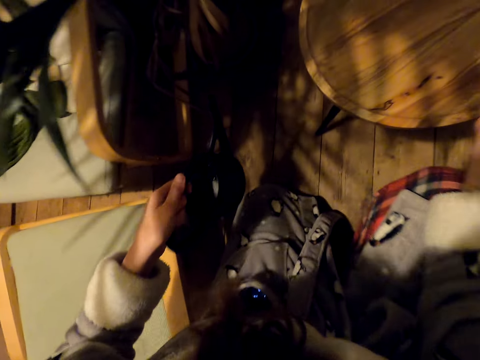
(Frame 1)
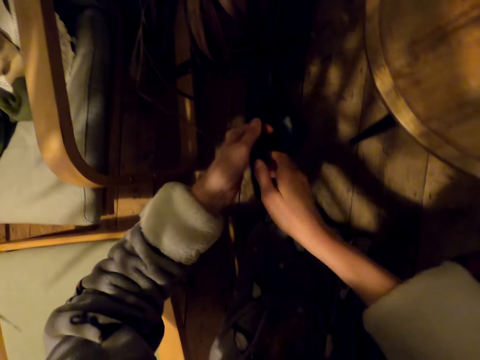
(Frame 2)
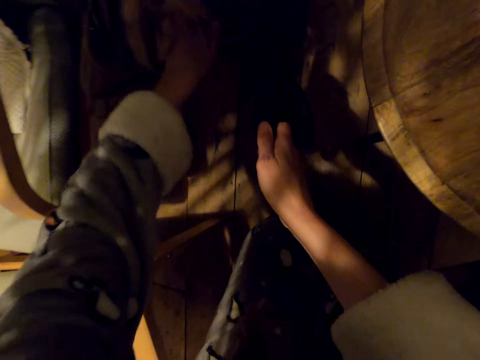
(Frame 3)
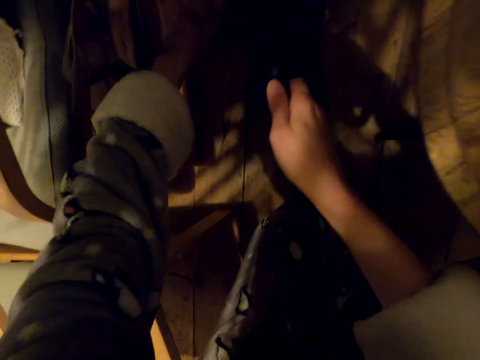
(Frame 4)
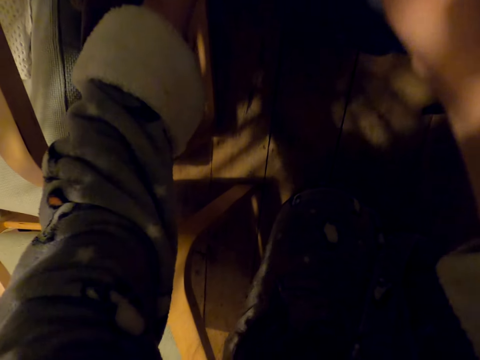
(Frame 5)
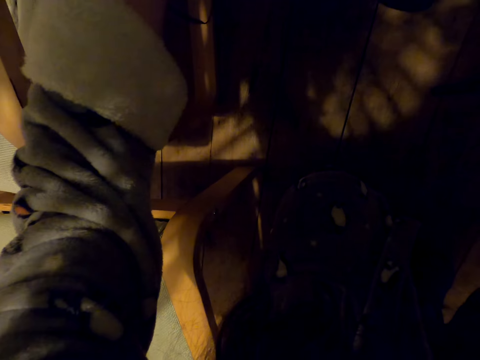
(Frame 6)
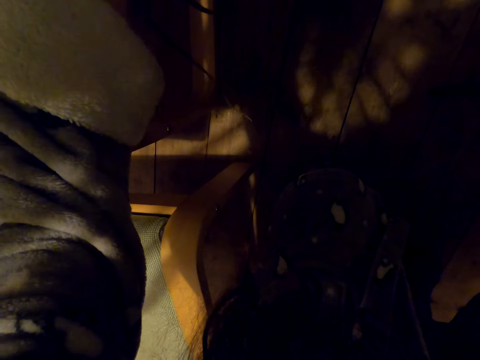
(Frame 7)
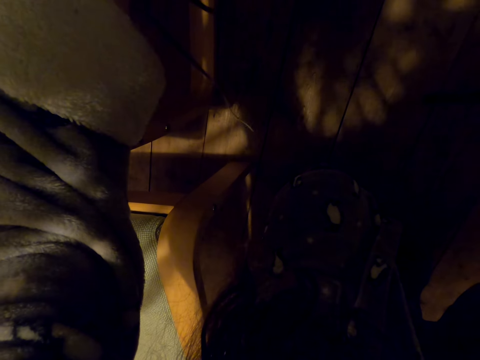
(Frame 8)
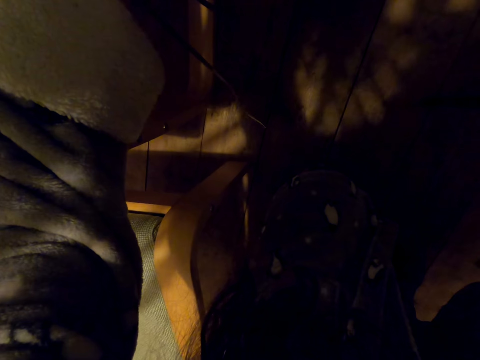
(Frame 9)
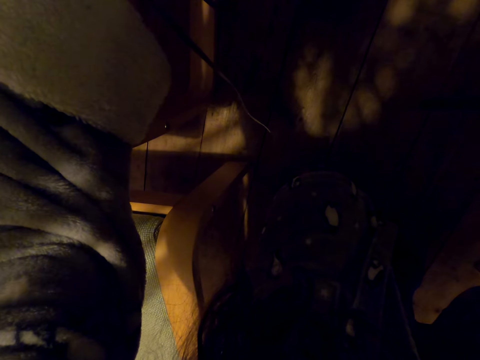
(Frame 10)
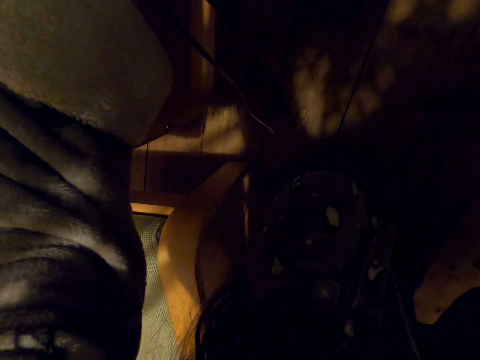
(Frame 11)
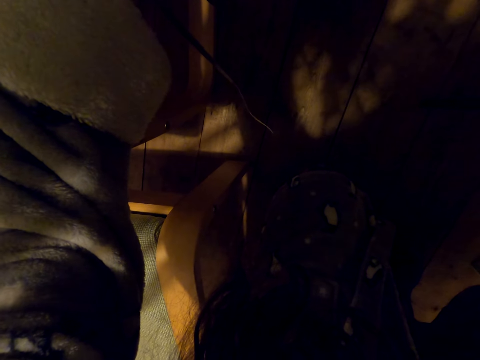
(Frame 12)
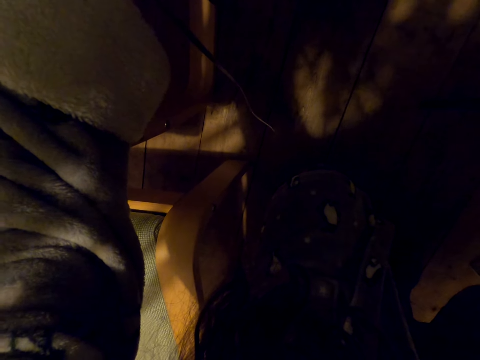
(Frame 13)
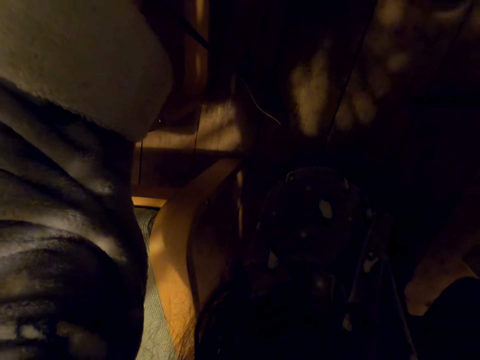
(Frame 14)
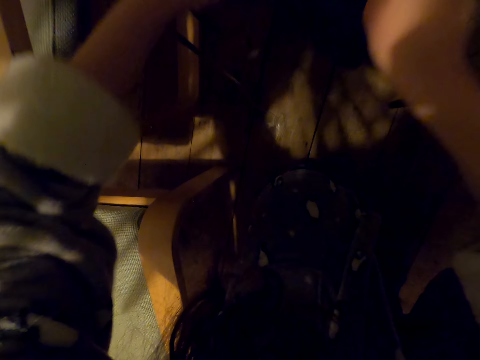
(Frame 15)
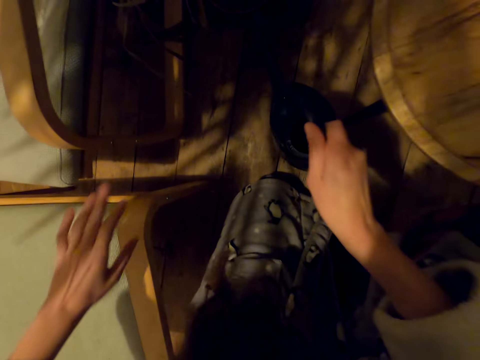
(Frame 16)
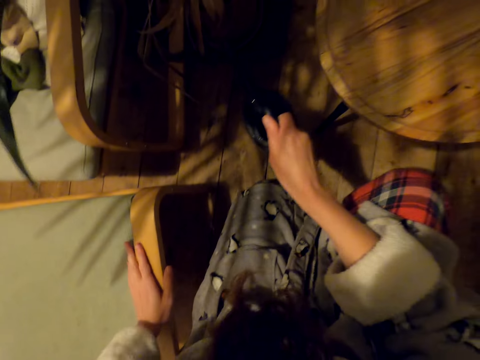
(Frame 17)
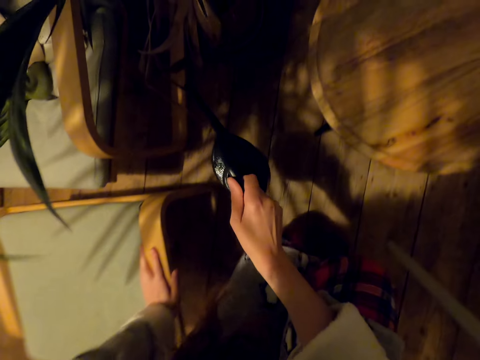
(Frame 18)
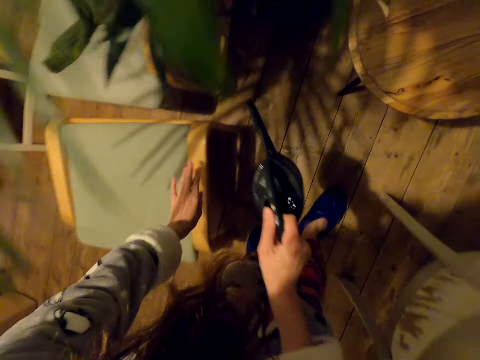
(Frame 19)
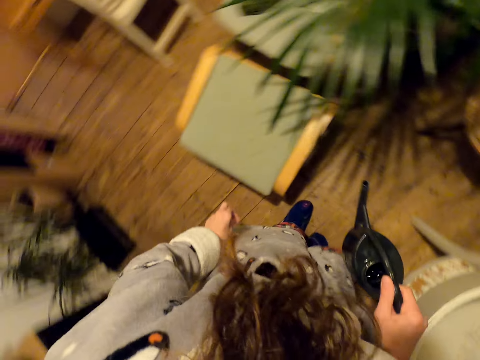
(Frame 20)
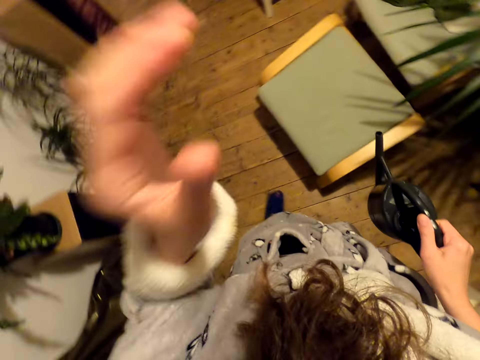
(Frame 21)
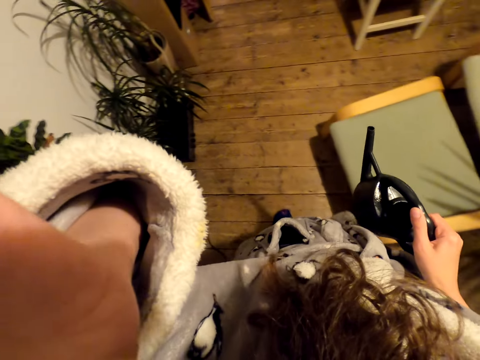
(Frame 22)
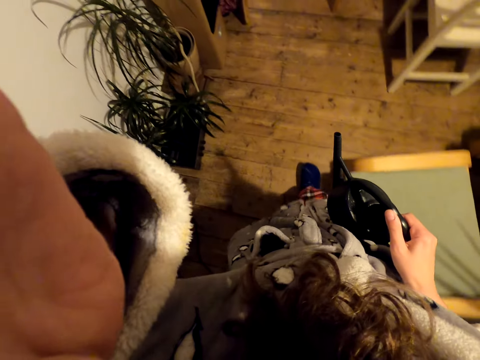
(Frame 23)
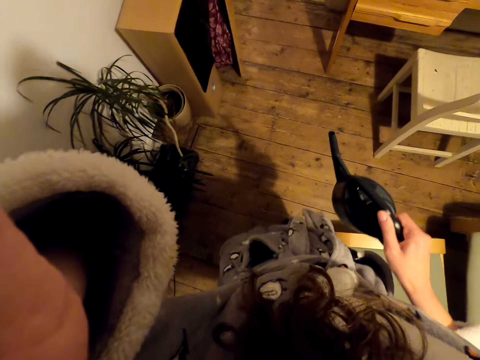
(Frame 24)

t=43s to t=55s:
The camera wearer puts water on the plant. They touch a chair, move around the house and touch the camera.
